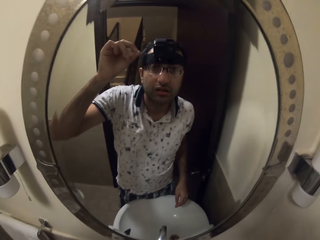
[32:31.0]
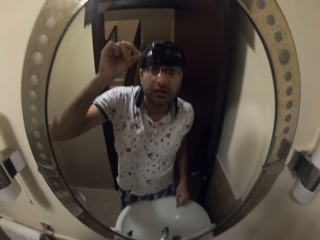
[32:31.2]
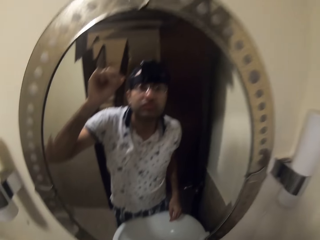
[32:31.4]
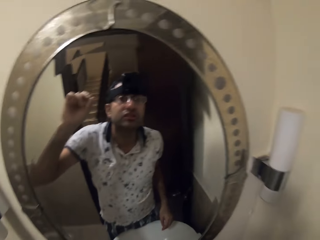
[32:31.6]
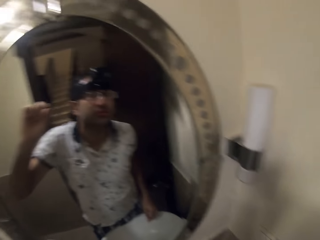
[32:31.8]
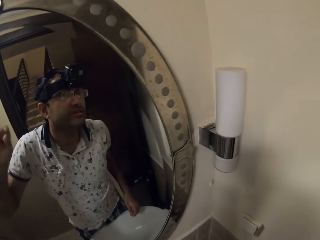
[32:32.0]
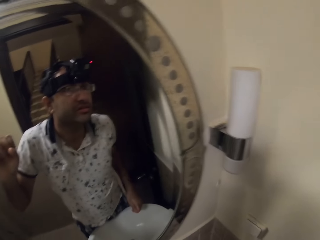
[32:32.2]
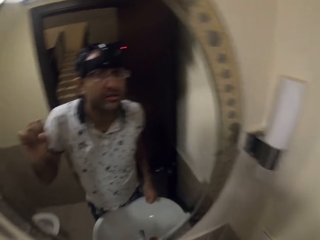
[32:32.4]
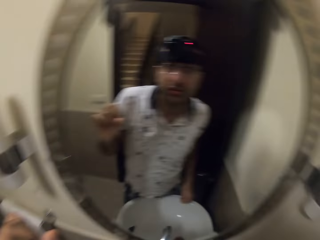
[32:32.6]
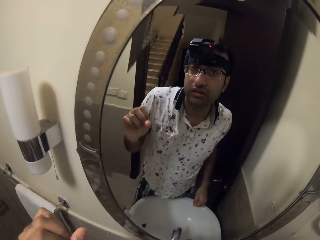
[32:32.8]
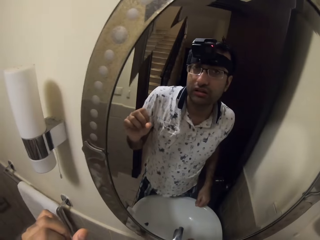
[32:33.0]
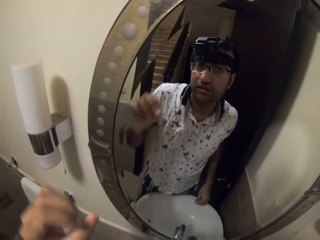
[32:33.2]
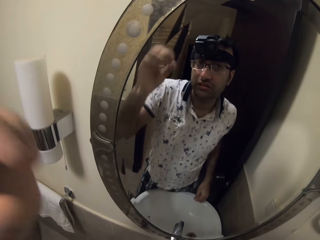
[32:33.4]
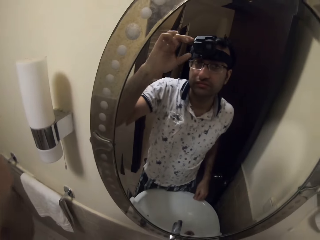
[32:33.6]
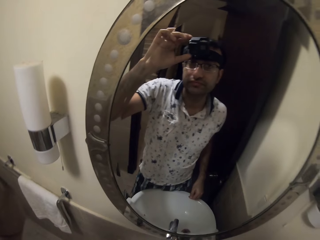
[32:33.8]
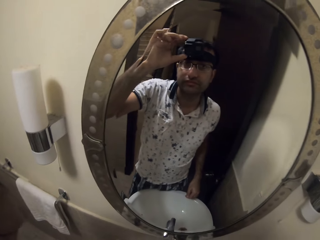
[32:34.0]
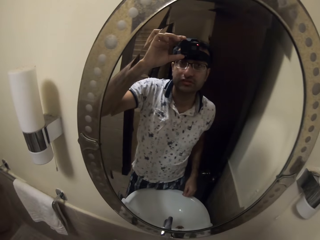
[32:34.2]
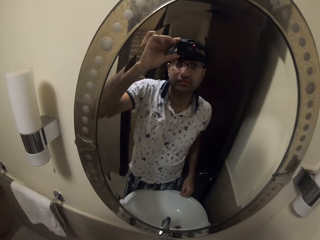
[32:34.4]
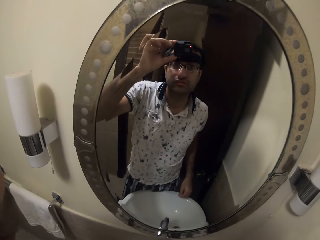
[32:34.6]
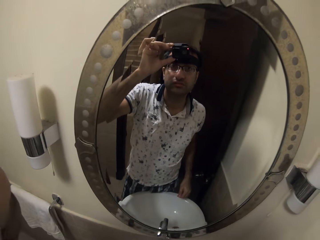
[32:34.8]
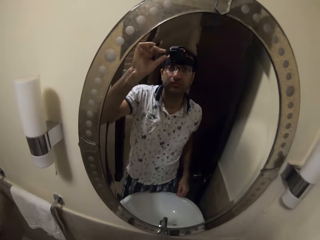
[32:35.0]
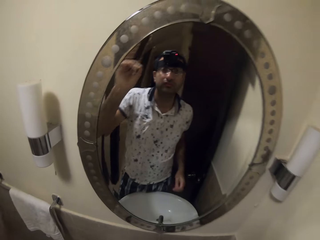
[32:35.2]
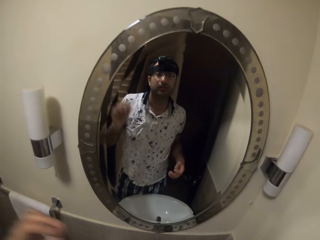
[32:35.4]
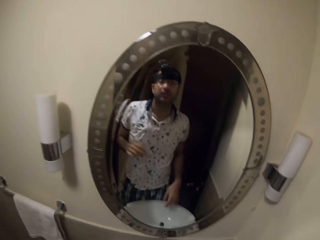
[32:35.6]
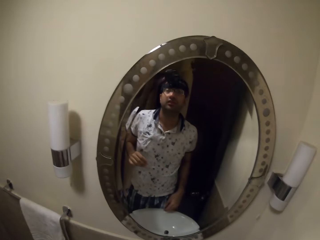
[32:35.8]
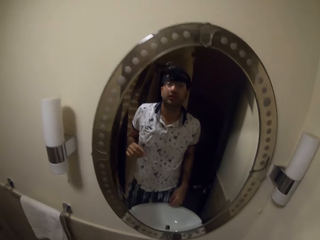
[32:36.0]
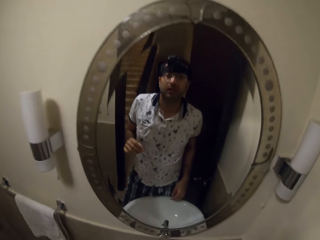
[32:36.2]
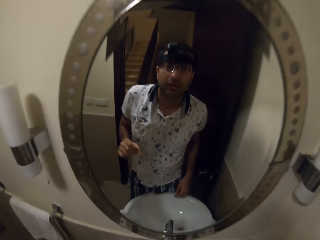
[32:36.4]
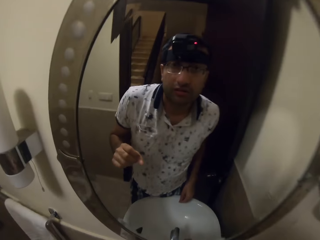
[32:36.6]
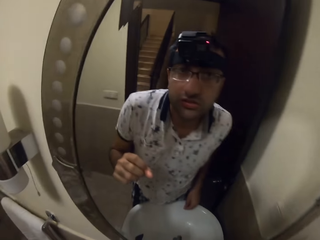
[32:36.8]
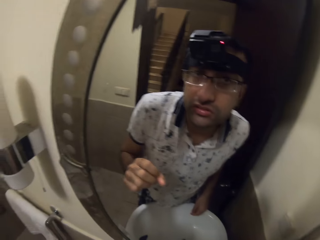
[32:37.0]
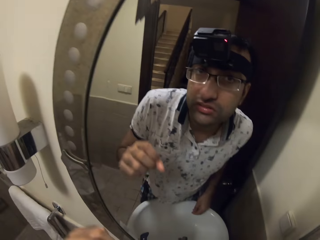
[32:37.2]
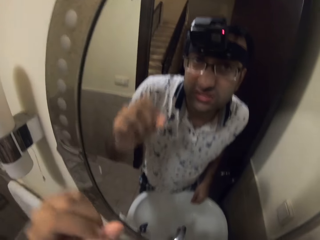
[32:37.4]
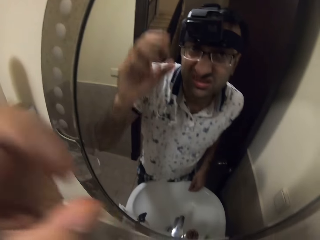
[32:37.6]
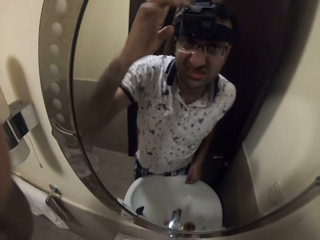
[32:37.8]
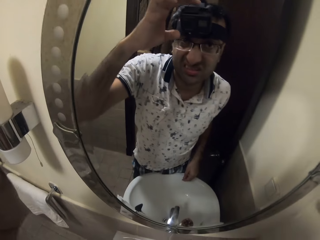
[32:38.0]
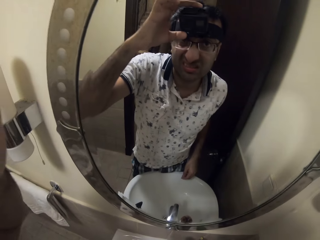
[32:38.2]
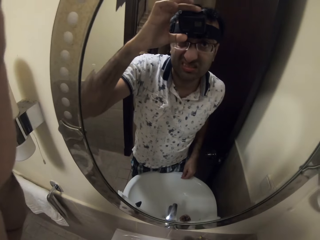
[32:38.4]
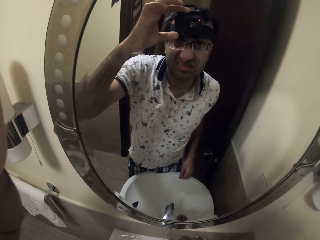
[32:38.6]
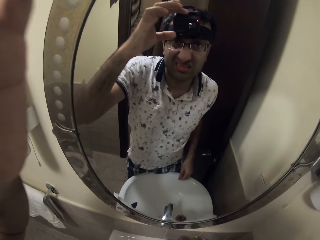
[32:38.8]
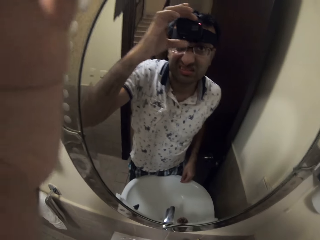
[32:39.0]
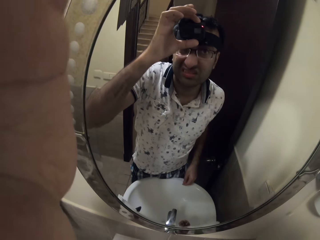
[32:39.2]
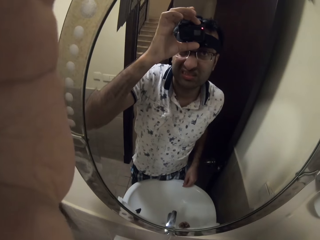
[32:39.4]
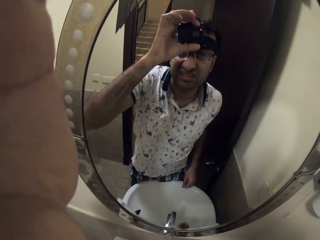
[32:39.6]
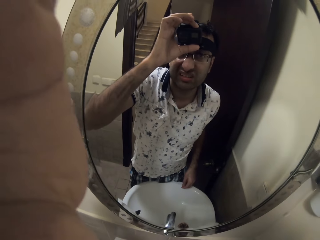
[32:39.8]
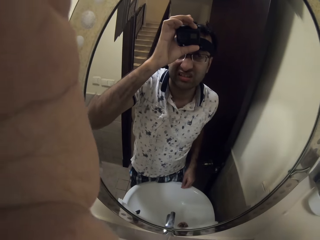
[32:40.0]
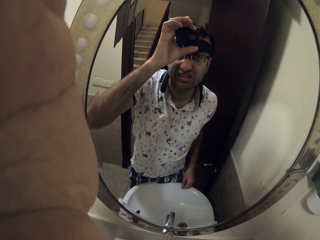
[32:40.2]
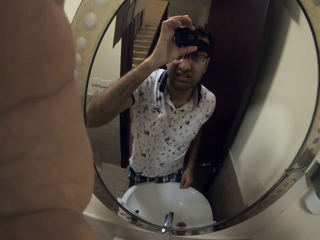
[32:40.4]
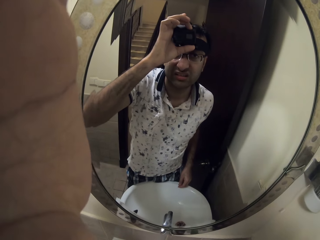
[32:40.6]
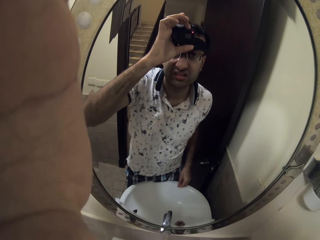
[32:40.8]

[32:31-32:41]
The camera wearer talks. They adjust the camera. They adjust the camera again.
